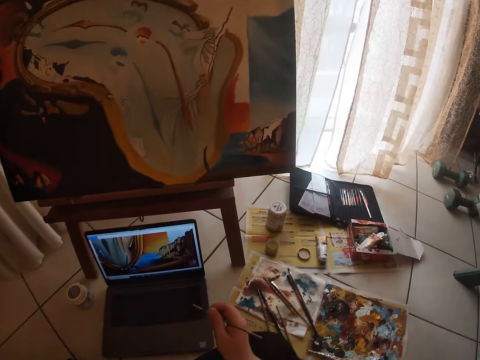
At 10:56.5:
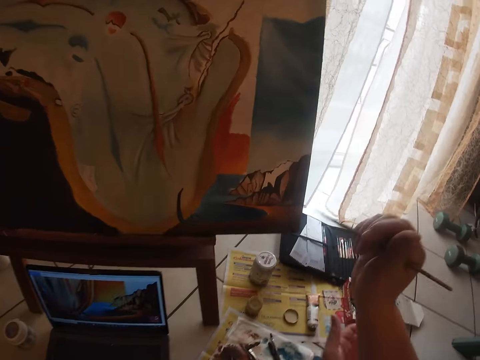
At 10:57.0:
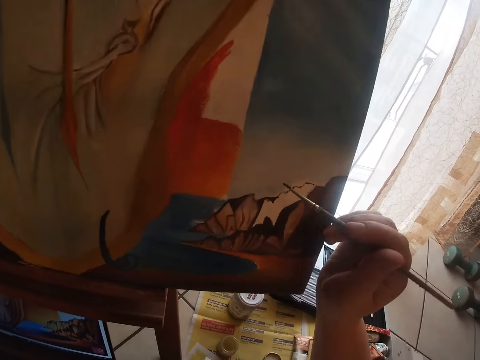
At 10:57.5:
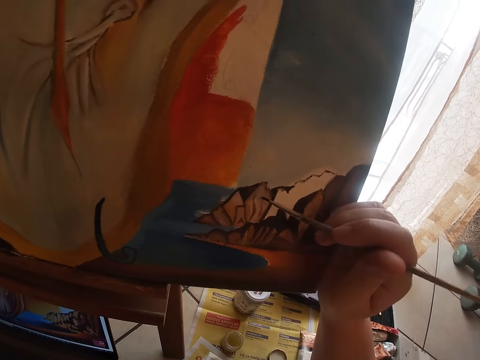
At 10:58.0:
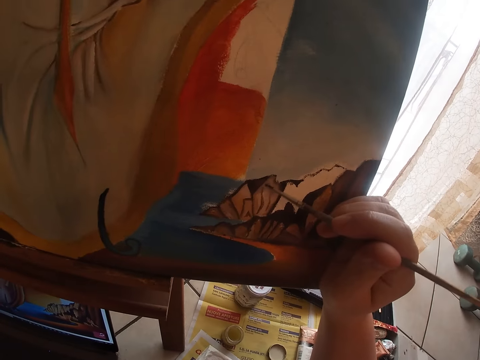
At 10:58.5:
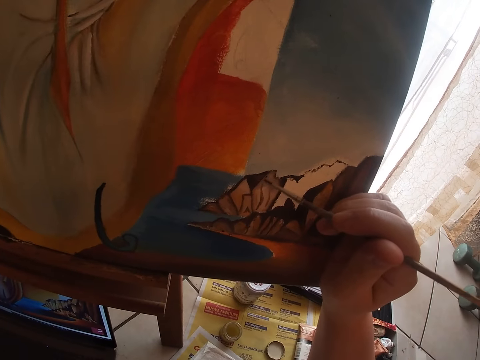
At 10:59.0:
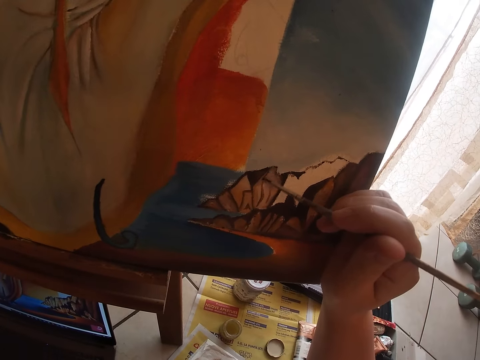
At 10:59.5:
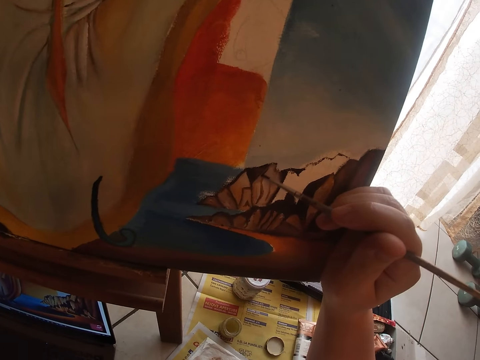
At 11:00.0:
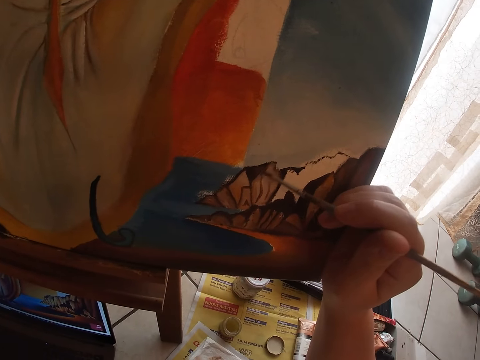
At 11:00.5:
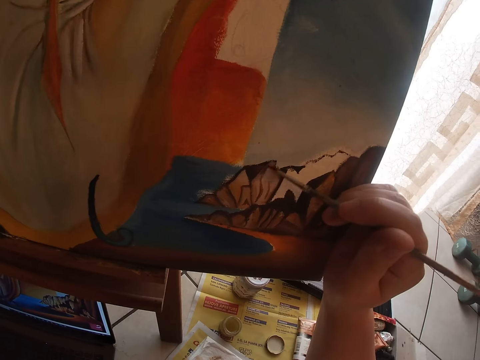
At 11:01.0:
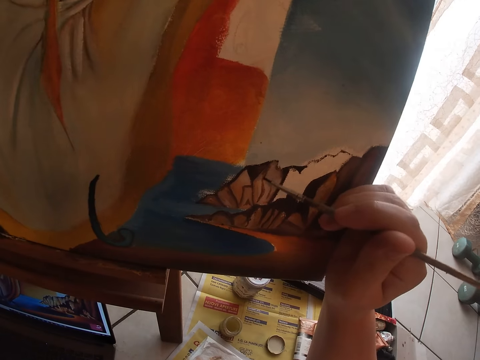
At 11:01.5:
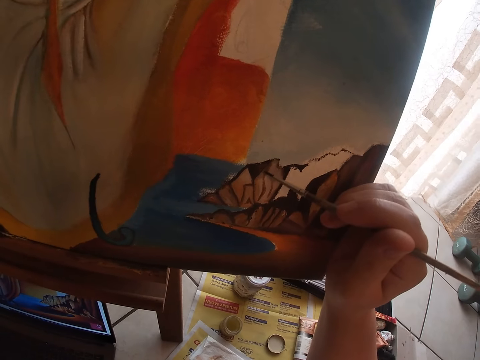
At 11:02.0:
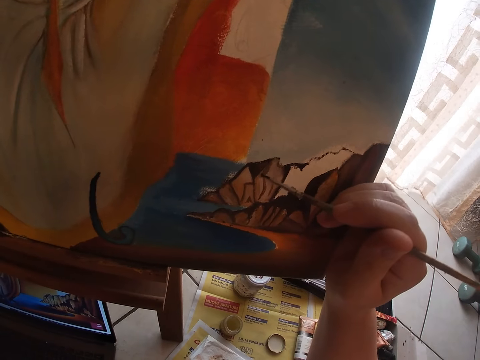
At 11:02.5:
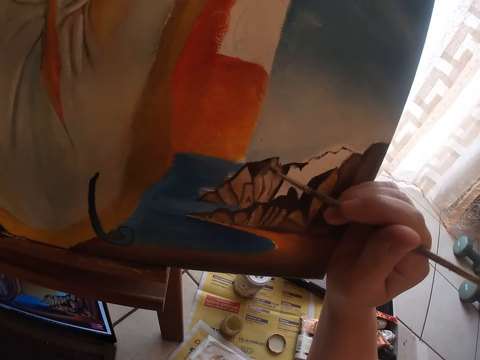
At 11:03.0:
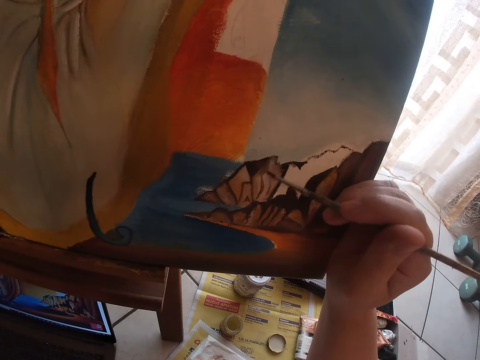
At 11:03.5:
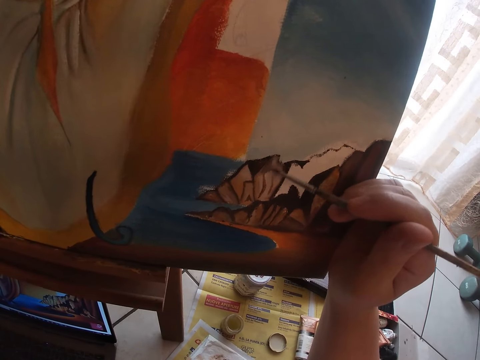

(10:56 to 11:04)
The camera wearer paints on the canvas.

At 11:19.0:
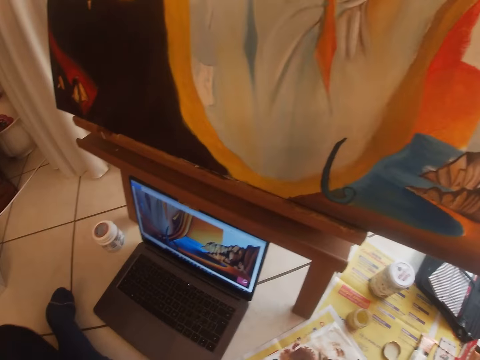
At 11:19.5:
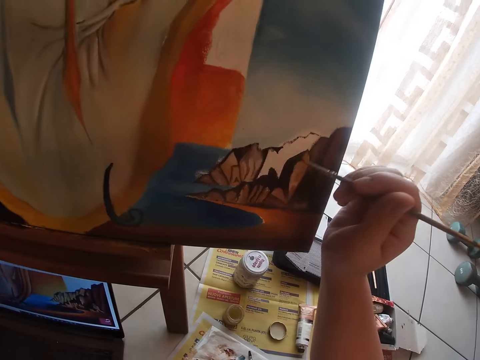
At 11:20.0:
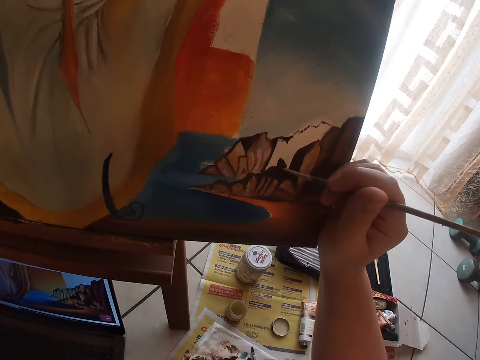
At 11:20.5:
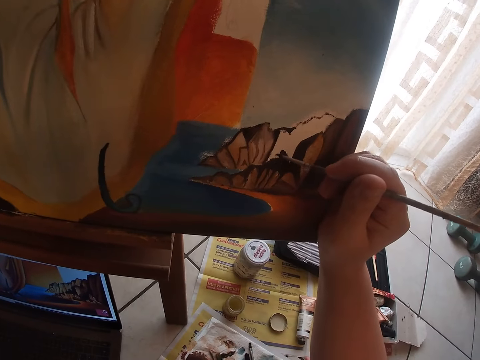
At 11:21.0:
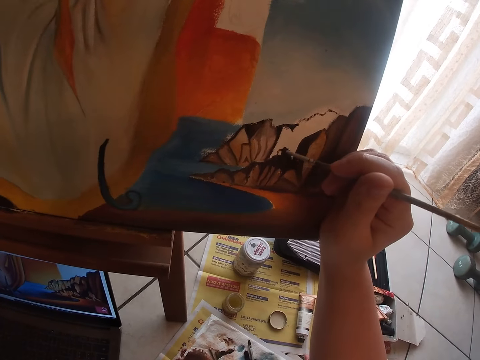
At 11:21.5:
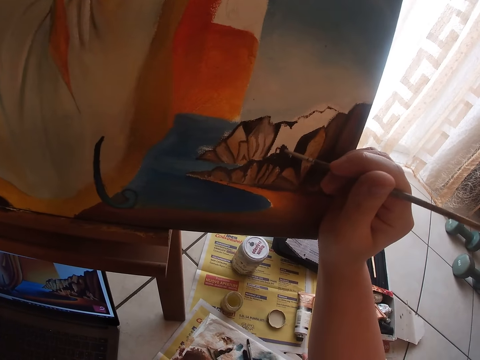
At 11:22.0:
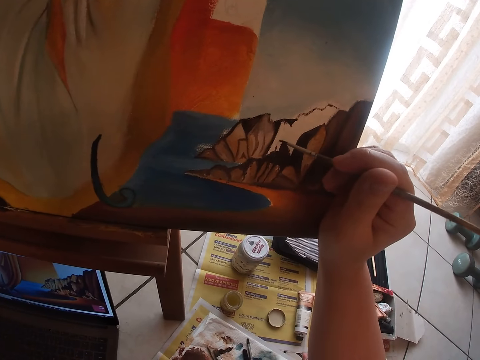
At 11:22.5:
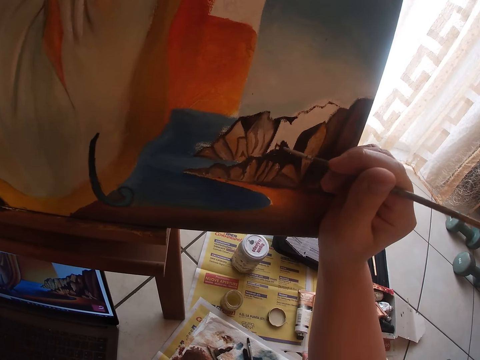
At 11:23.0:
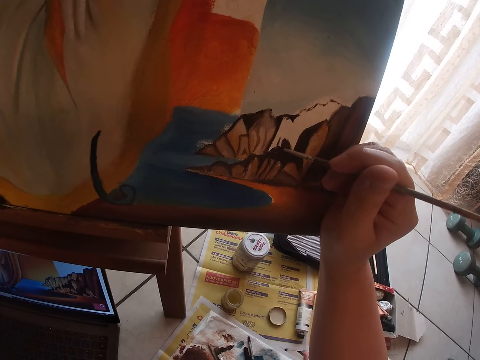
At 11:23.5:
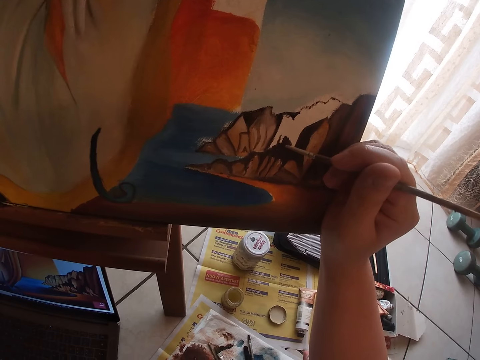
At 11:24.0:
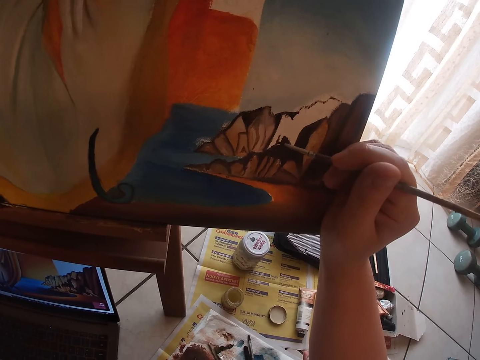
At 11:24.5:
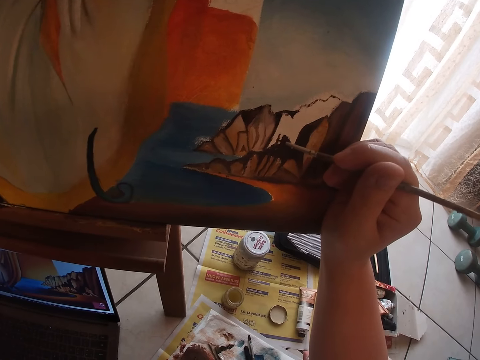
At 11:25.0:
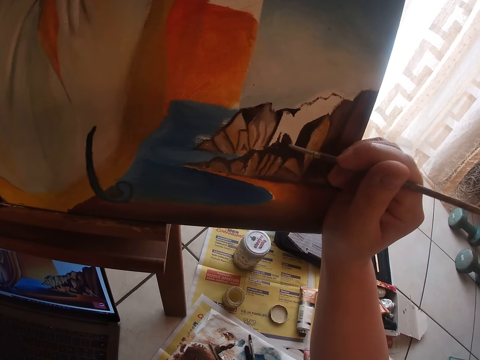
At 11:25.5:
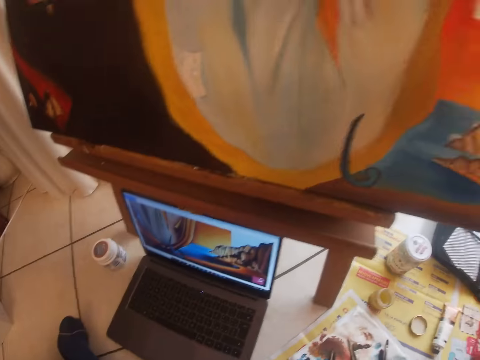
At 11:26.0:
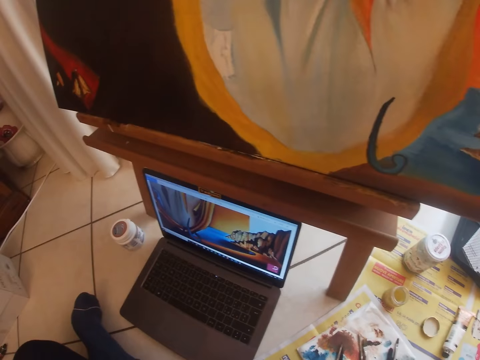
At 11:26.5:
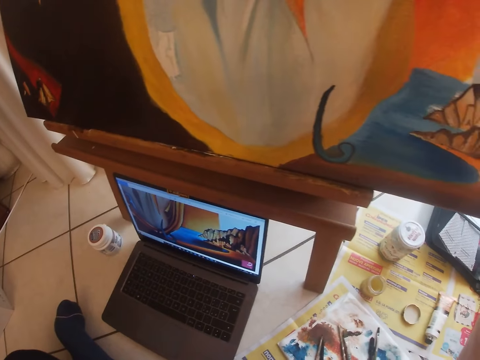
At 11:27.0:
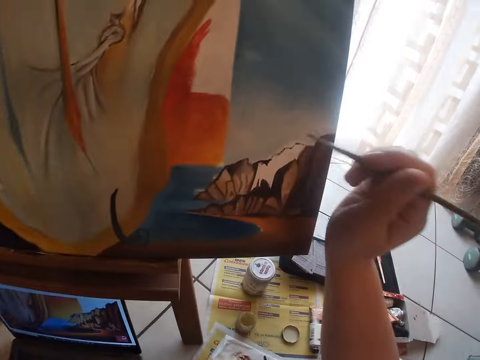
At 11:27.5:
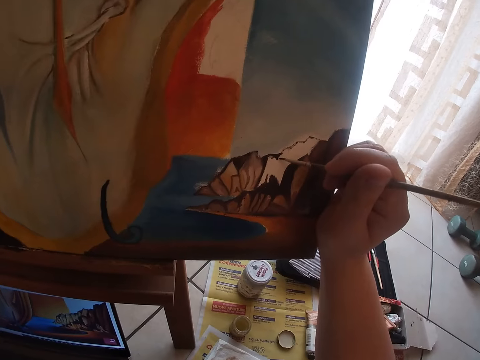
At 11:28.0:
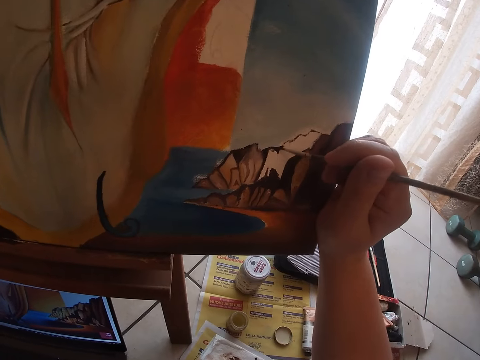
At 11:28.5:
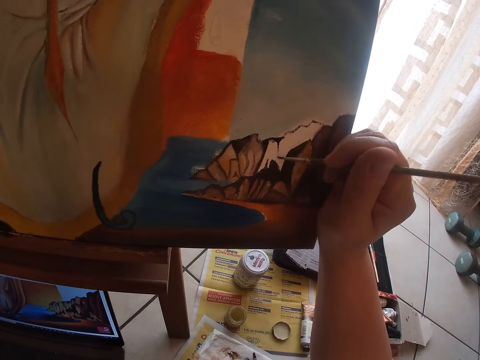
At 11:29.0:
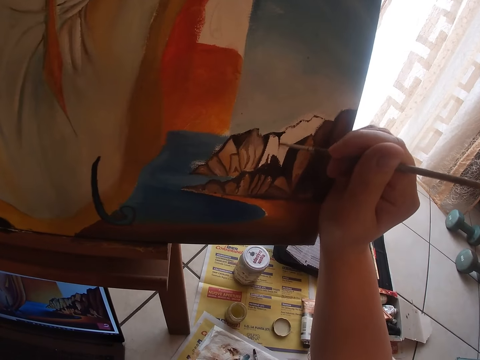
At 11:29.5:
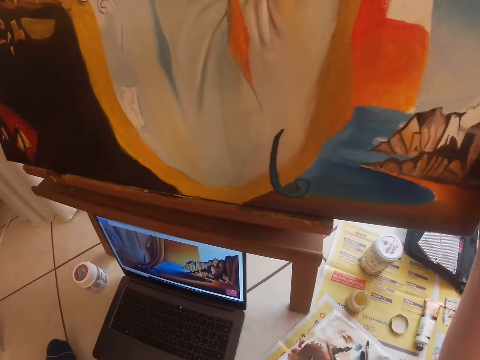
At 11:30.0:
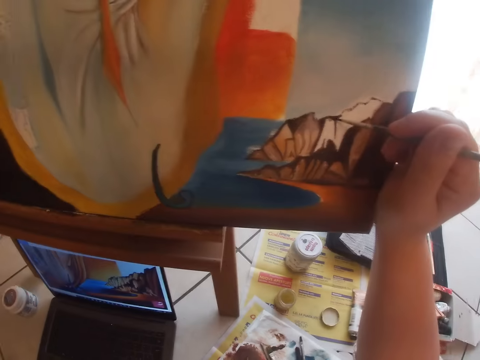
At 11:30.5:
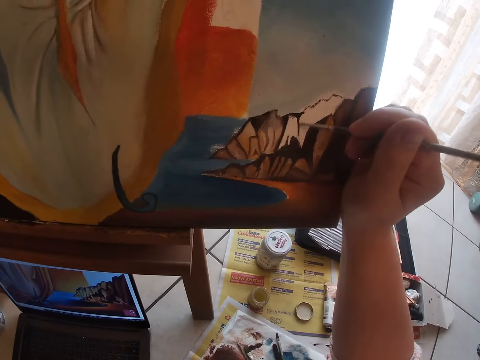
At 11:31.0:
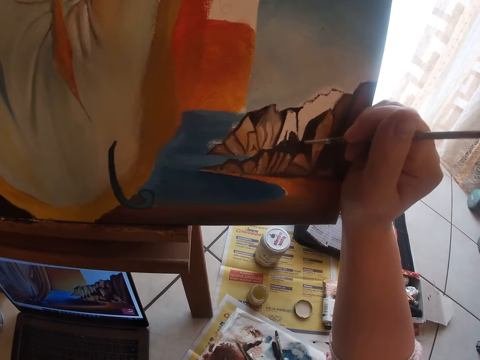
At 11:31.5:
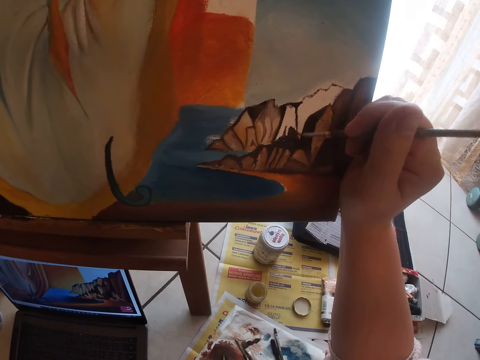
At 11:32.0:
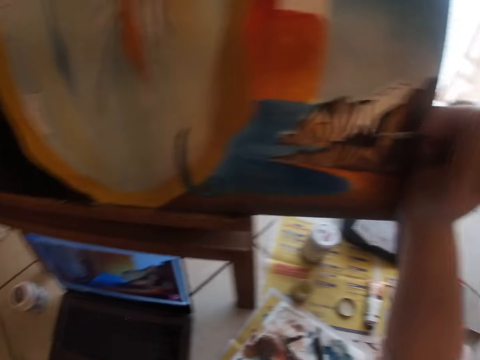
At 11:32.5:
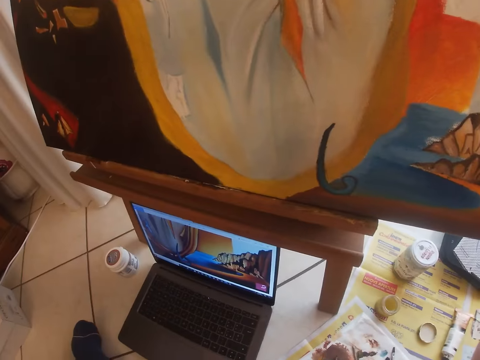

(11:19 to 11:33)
The camera wearer paints on the canvas. They paint on the canvas again.

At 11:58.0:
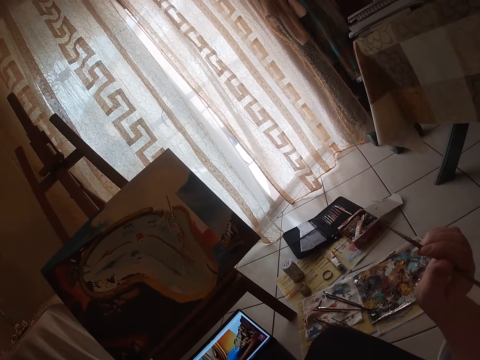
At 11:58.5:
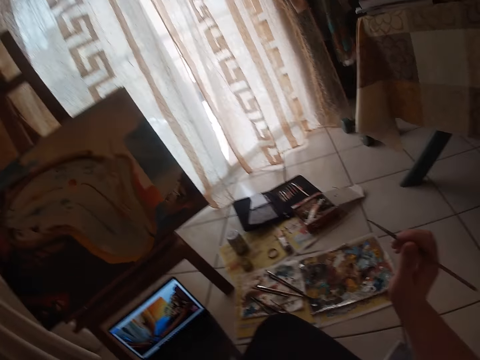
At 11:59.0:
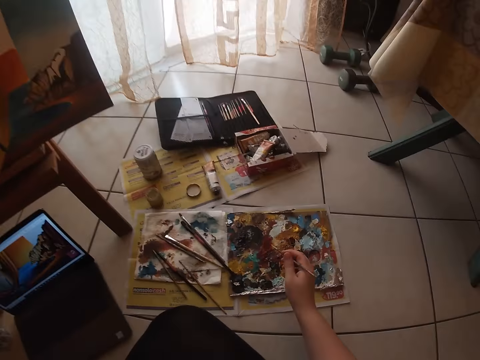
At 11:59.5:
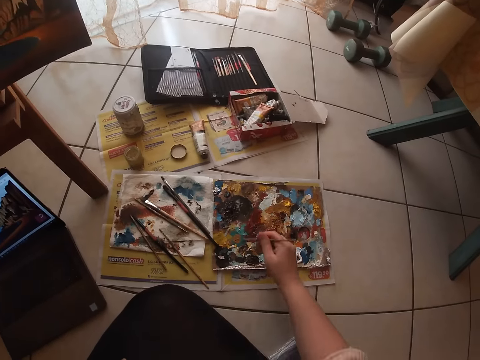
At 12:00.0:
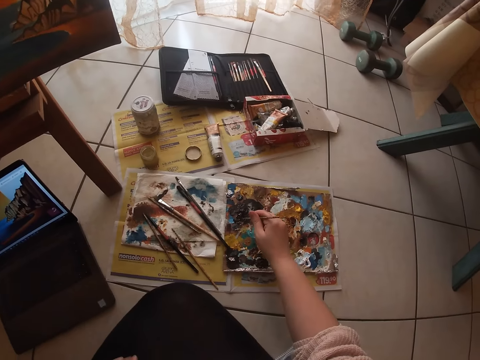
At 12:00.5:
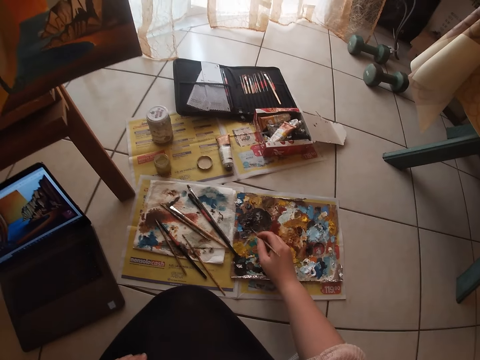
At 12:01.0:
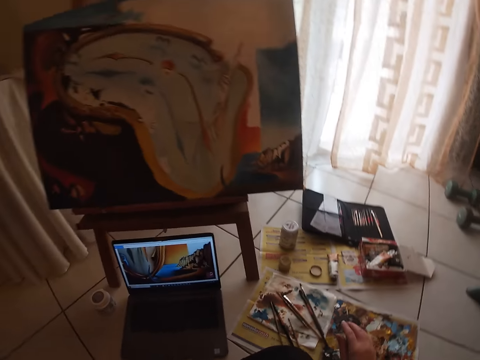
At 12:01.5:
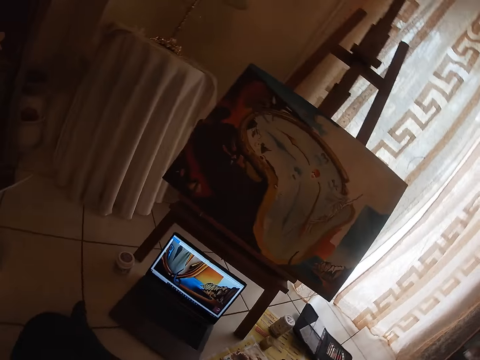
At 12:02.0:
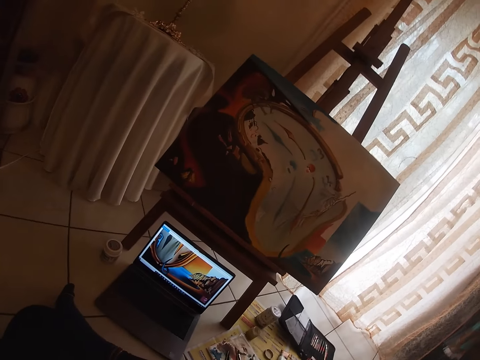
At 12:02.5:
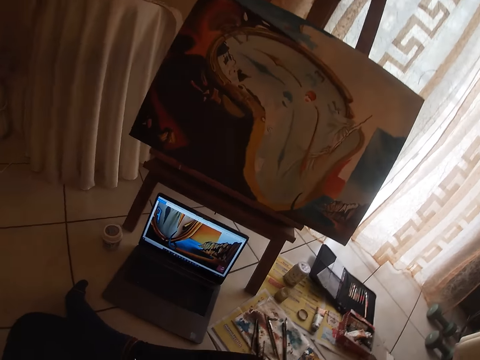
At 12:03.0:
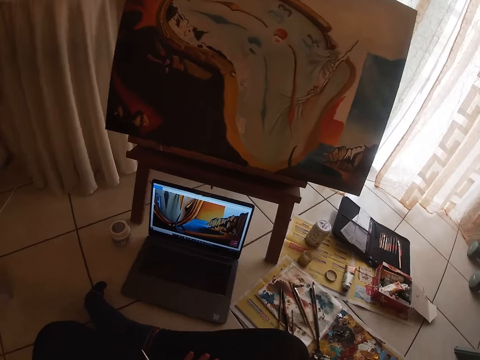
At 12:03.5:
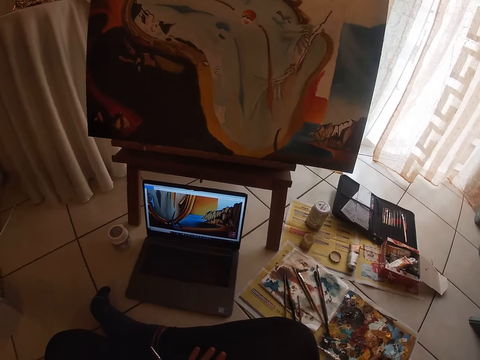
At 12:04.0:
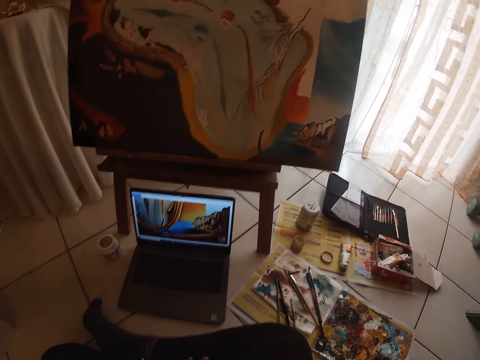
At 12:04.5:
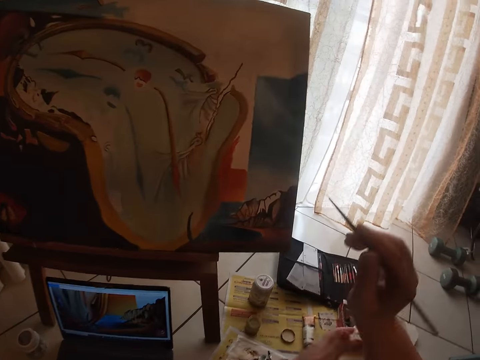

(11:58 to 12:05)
The camera wearer dabs the paint brush on the paint palette.
